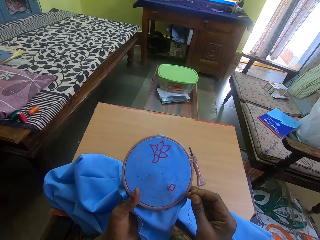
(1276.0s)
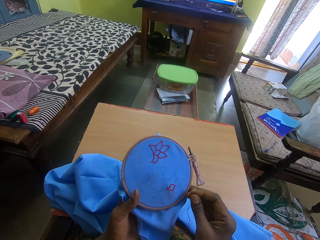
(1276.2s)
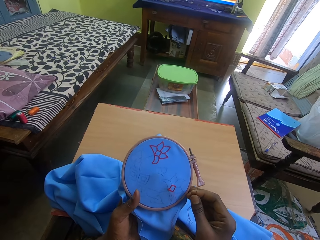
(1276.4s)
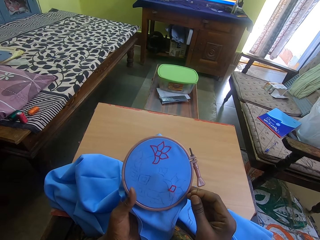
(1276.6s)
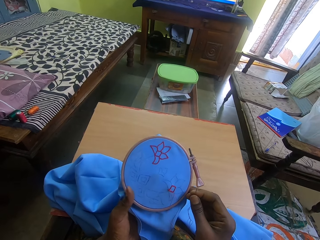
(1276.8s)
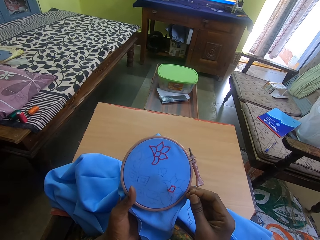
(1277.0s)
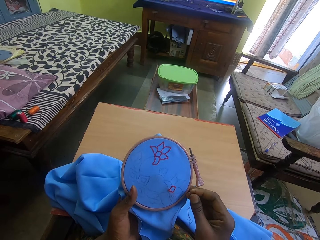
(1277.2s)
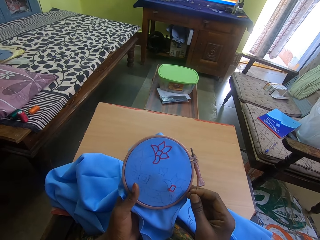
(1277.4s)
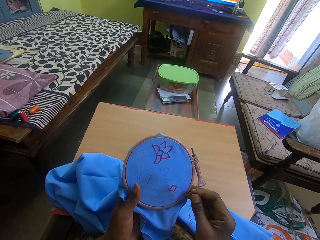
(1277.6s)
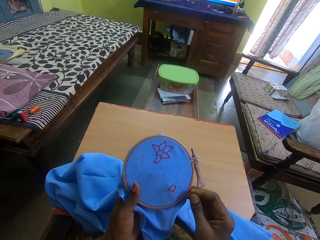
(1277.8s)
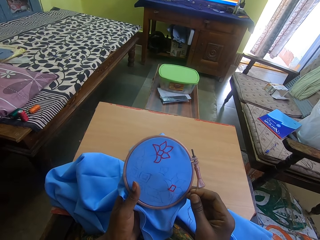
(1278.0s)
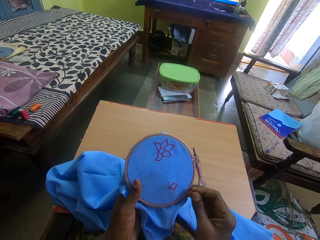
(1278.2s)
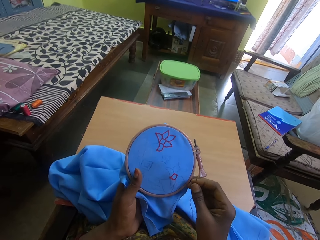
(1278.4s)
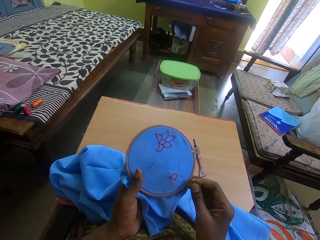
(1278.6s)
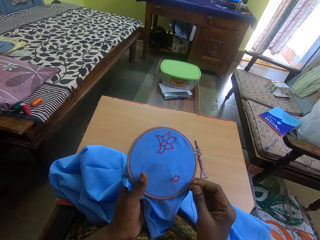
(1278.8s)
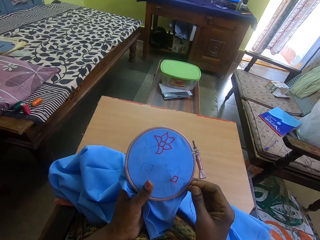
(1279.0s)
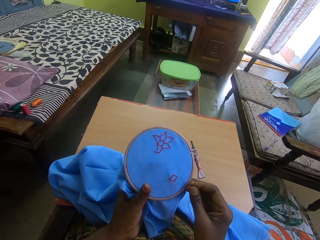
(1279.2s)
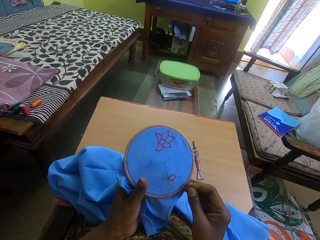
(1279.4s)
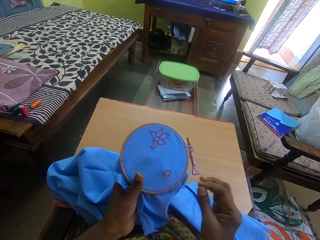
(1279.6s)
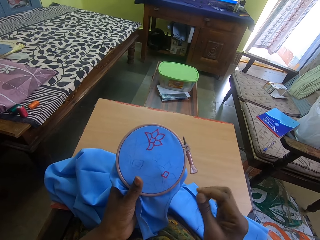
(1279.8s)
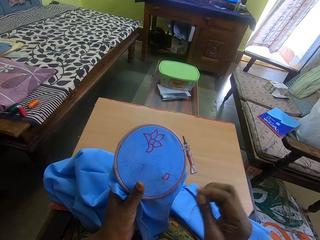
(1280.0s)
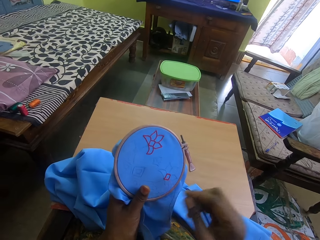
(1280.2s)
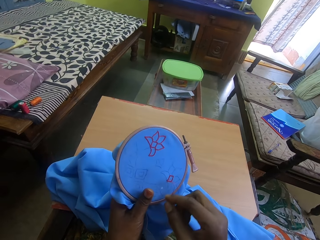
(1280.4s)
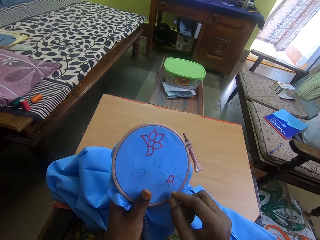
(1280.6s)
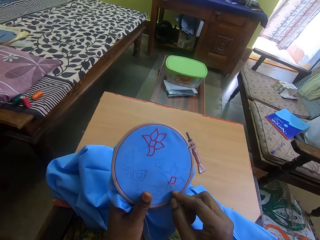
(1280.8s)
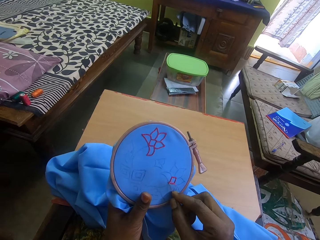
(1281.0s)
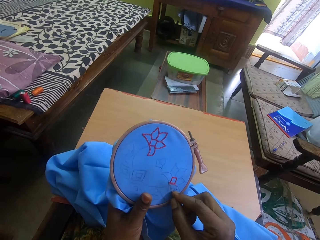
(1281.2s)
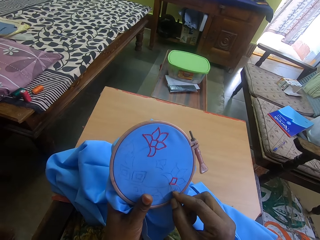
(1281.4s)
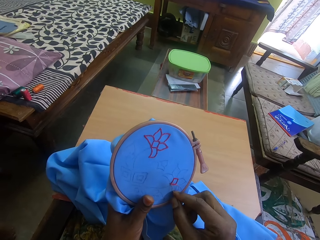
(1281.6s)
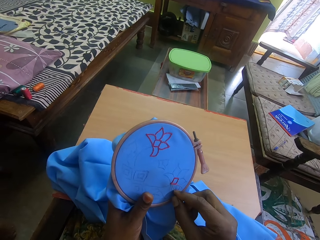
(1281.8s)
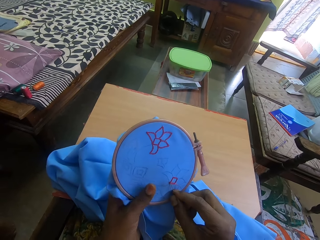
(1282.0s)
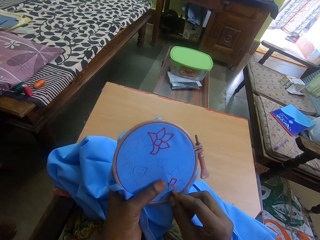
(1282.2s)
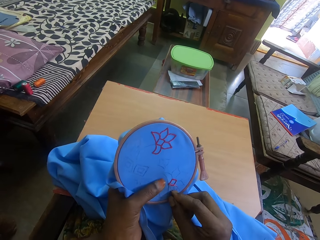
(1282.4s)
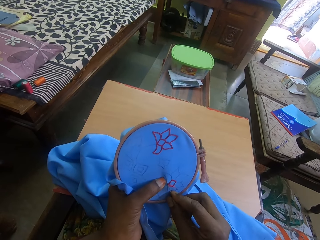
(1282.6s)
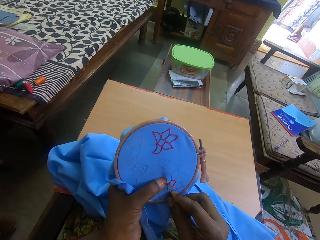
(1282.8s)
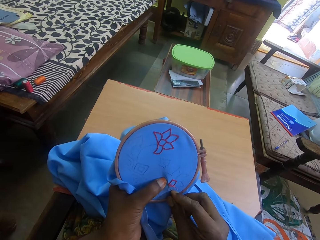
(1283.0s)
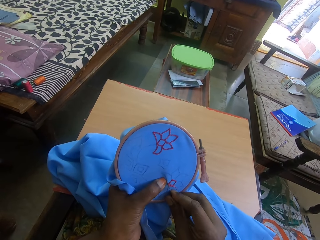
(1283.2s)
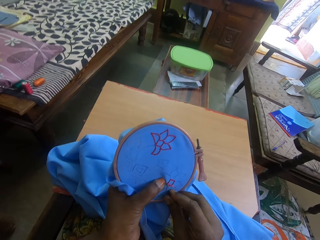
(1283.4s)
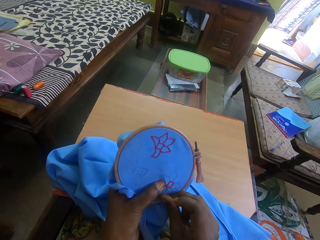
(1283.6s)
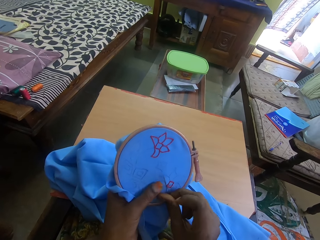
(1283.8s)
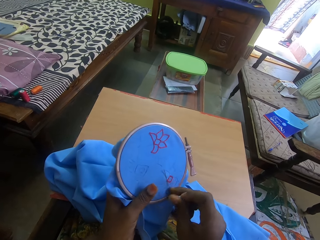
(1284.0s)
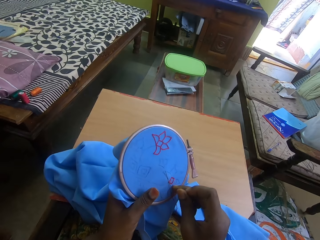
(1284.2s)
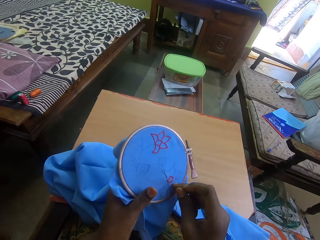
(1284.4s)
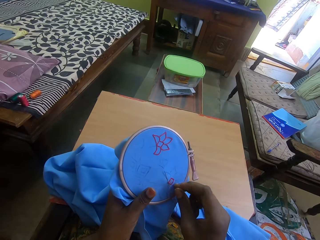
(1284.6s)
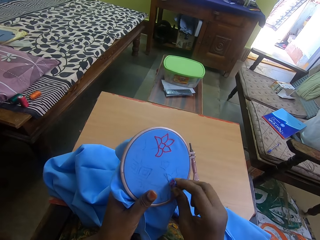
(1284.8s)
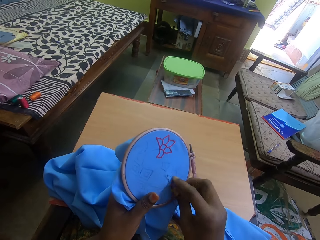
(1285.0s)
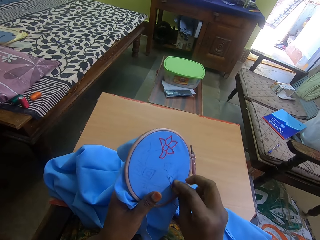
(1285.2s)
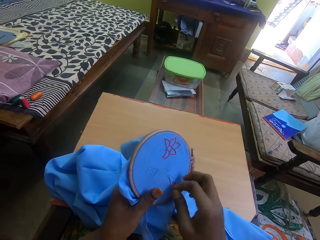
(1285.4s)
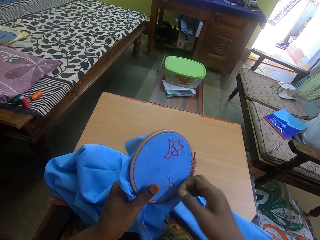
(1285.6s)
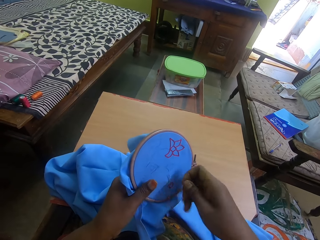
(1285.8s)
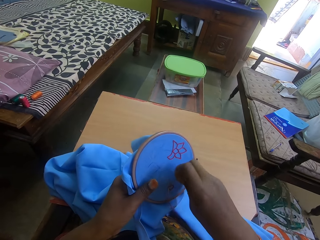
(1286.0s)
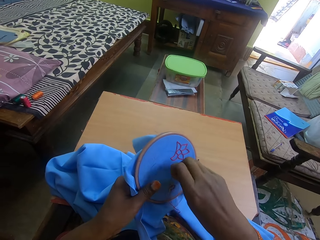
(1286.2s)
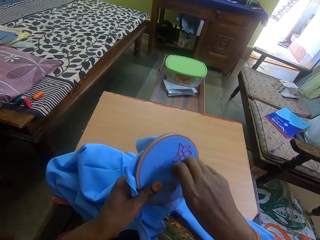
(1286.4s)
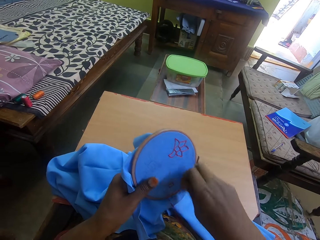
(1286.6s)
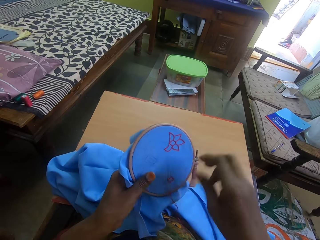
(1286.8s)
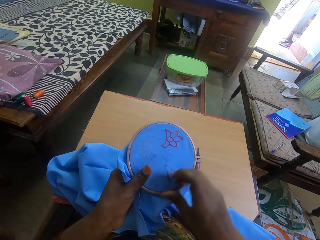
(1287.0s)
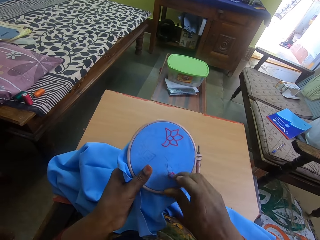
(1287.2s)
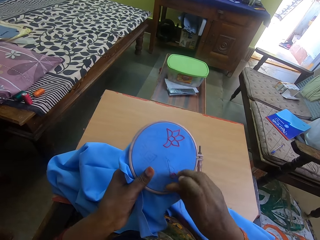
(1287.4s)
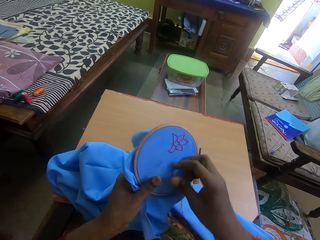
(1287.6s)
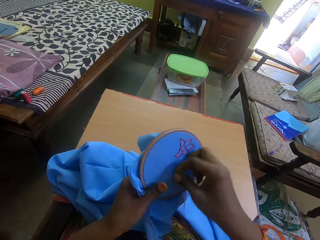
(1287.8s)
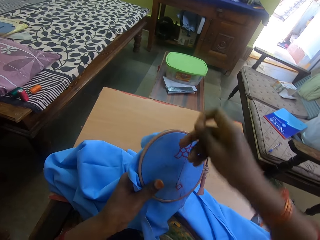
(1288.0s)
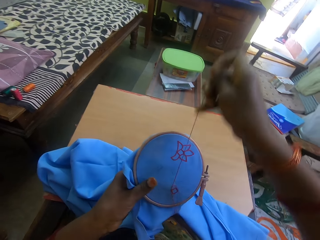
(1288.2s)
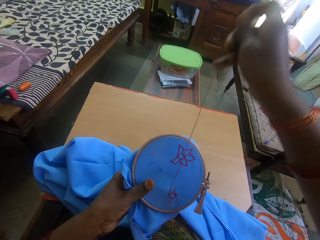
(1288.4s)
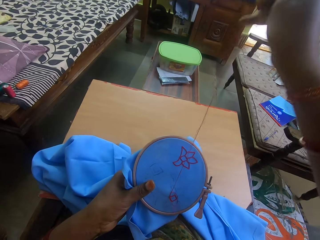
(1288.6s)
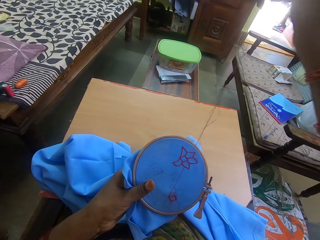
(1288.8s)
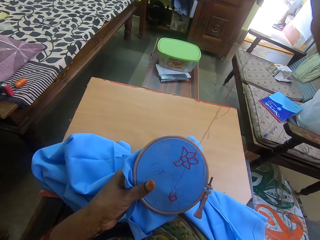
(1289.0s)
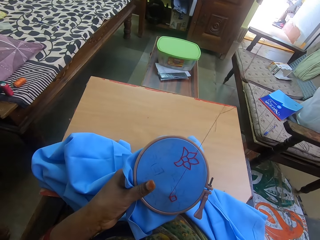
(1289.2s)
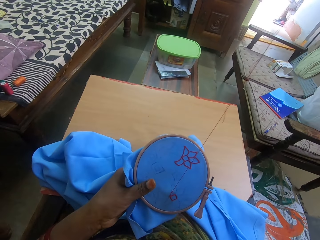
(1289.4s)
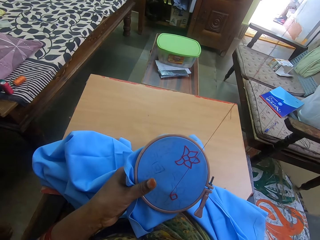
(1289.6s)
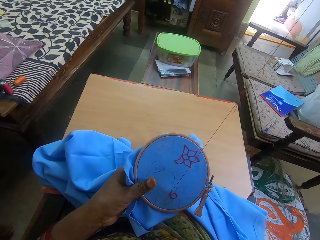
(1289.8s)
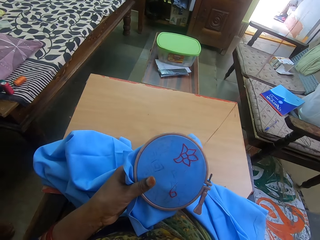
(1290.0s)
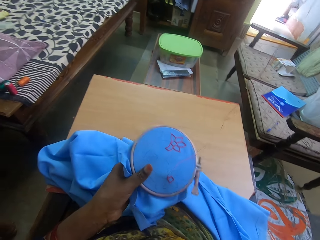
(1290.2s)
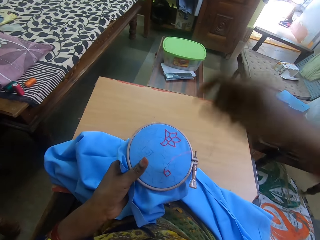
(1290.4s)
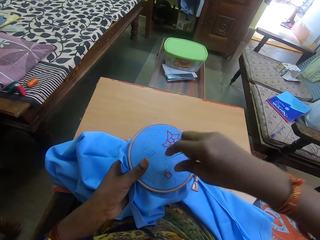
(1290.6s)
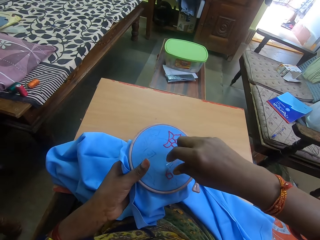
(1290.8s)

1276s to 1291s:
The camera wearer looks at the fabric. They sew embroidery on the fabric with a needle. They move the thread behind the needle. They pull the thread on the fabric.

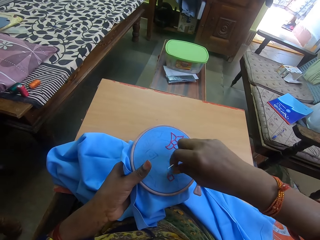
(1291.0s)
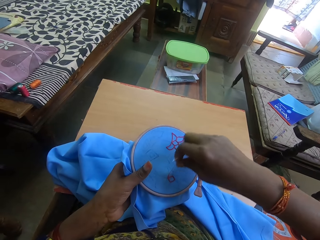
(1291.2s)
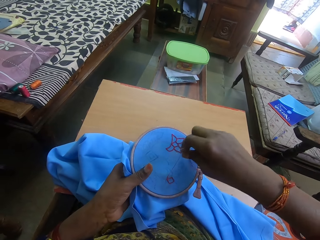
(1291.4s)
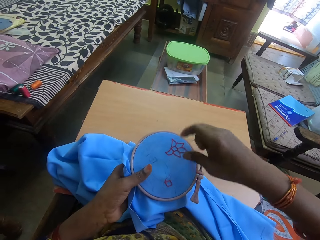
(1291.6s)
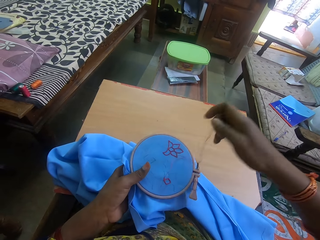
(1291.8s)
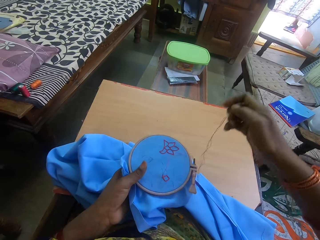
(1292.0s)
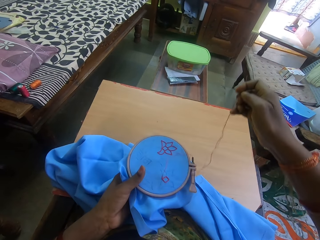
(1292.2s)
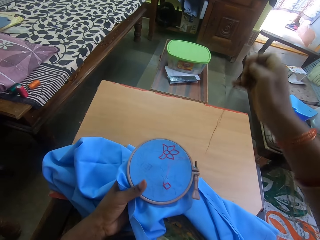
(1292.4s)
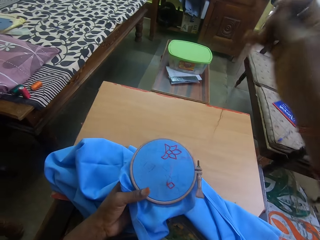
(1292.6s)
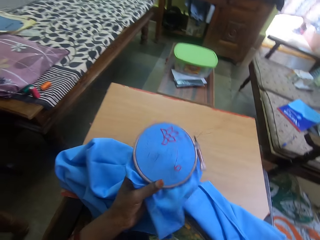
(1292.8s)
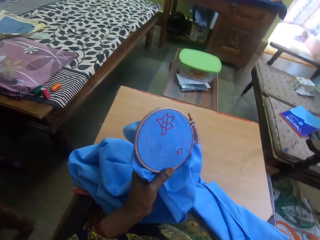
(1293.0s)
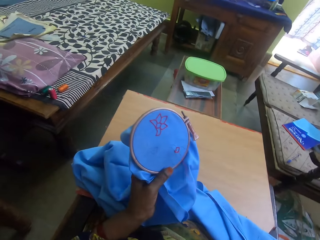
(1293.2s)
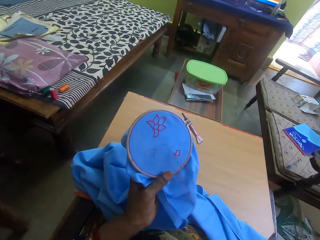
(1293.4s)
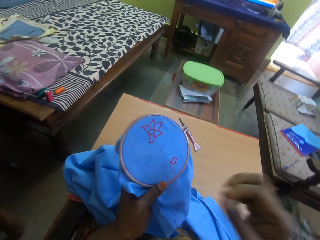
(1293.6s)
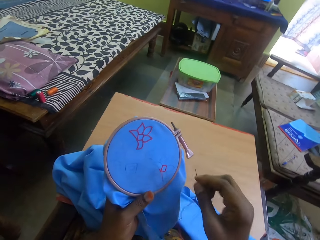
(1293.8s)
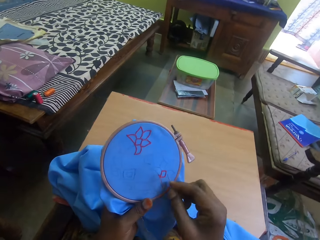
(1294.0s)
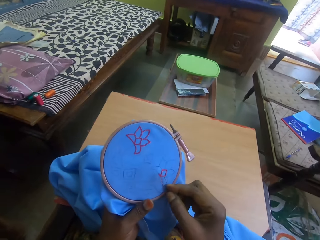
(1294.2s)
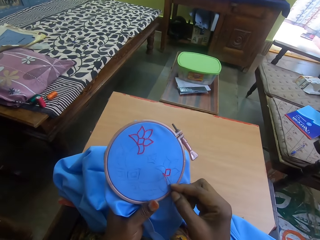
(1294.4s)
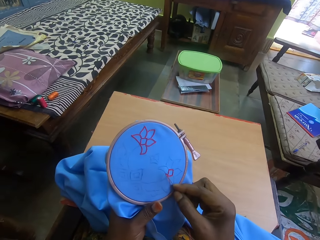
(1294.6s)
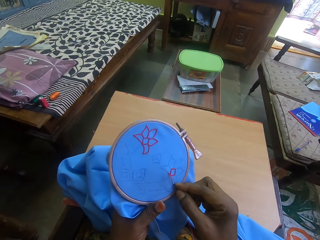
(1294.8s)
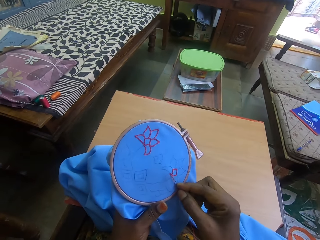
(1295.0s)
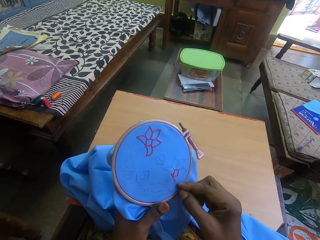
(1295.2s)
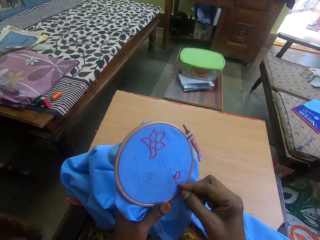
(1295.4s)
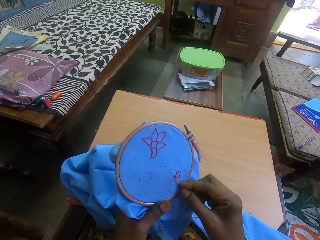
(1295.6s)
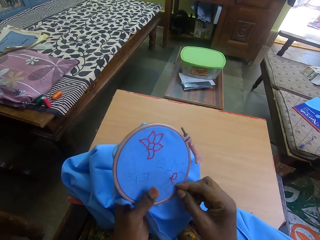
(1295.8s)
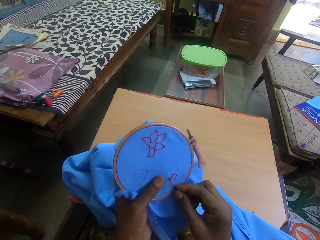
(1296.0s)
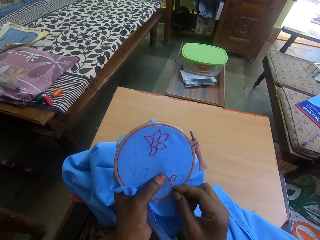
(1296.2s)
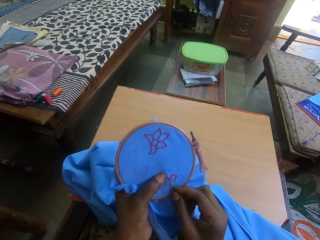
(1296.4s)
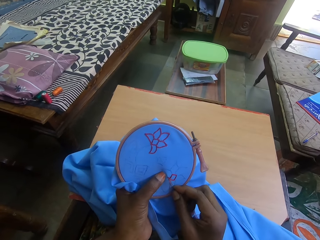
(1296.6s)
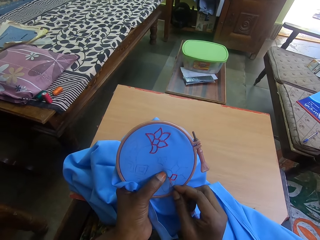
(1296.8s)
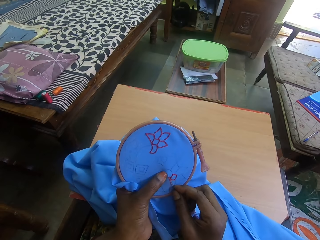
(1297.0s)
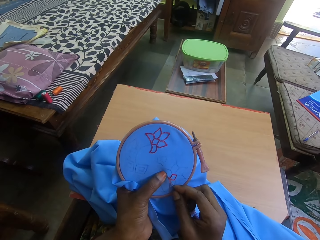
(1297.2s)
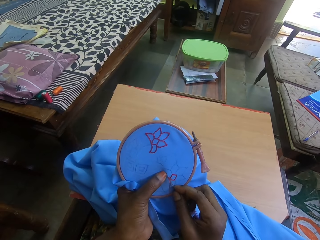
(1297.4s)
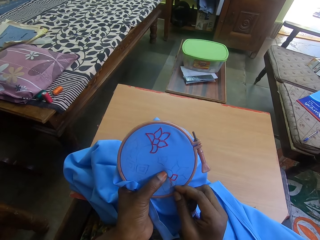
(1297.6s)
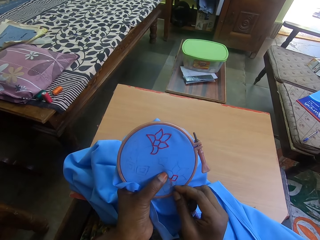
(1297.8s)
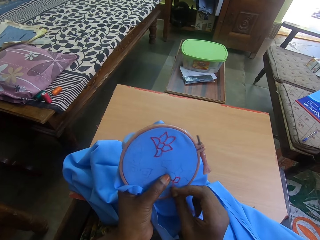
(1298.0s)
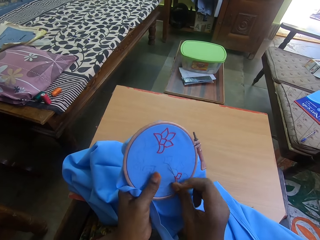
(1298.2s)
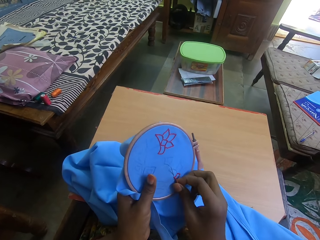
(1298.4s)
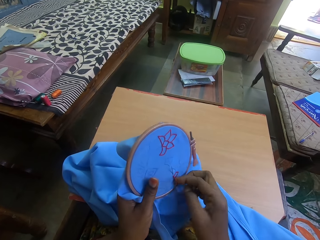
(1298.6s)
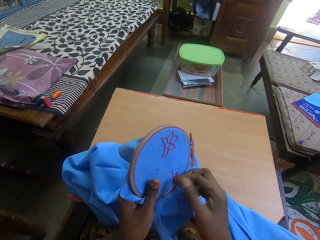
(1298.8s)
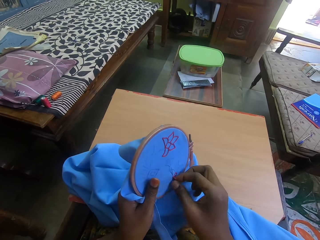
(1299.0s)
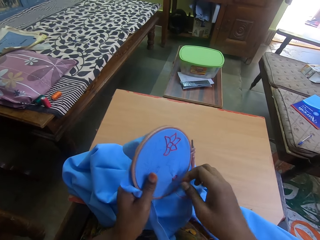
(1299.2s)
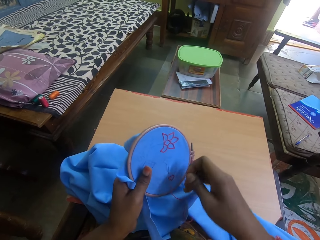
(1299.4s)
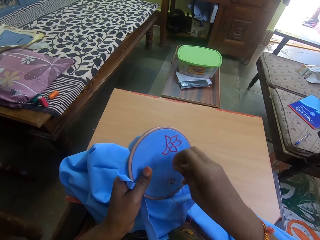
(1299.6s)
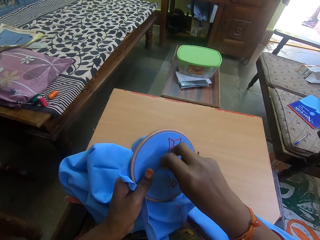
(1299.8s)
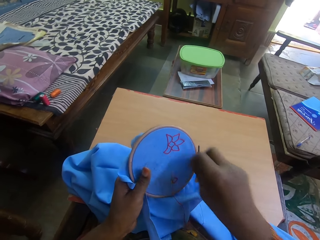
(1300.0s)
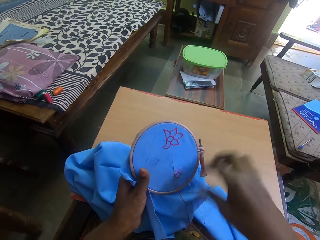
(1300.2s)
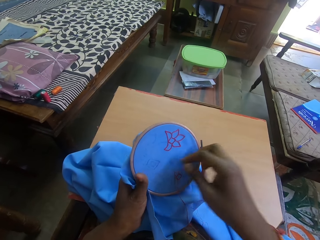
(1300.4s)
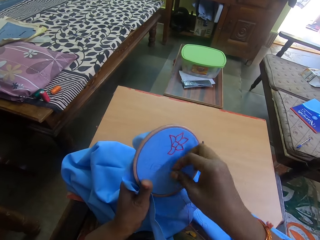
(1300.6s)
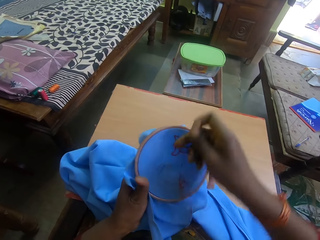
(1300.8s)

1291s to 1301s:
The camera wearer sews embroidery on the fabric with a needle. They move the thread behind the needle.
